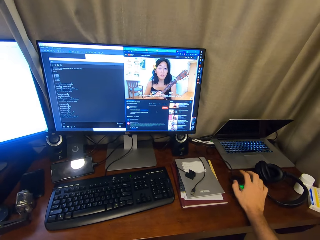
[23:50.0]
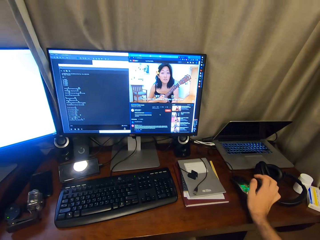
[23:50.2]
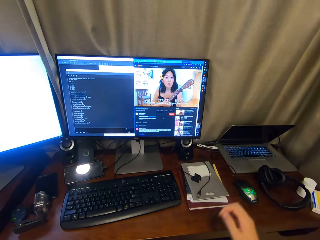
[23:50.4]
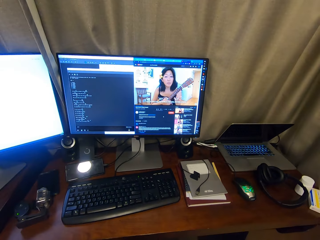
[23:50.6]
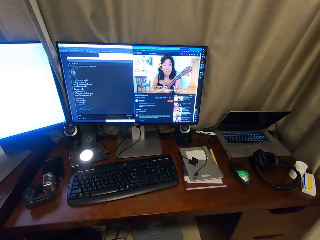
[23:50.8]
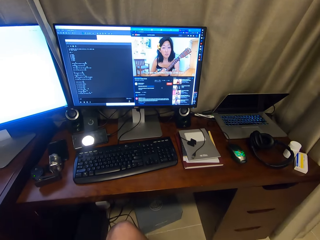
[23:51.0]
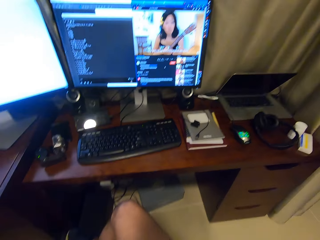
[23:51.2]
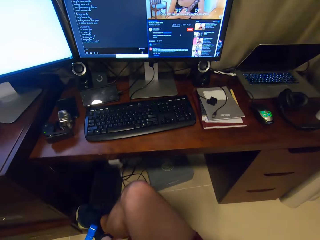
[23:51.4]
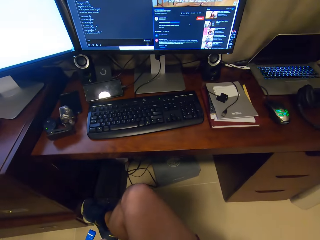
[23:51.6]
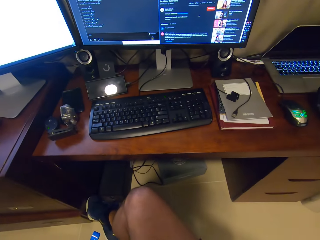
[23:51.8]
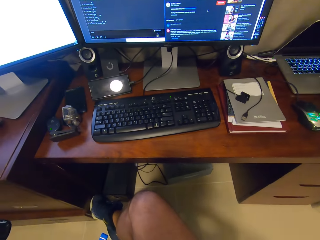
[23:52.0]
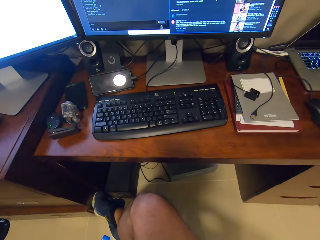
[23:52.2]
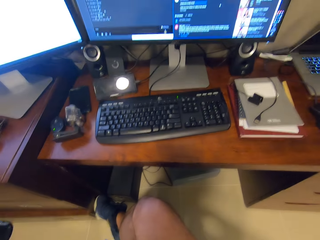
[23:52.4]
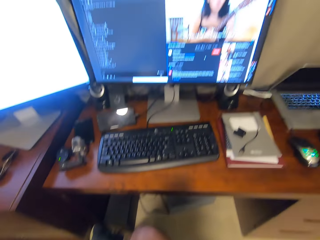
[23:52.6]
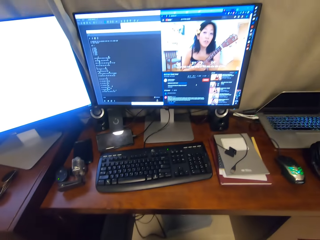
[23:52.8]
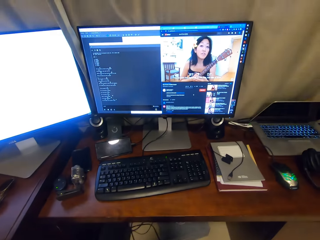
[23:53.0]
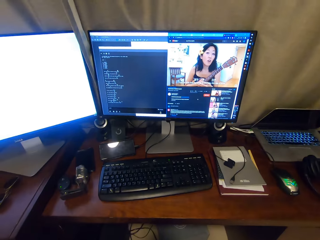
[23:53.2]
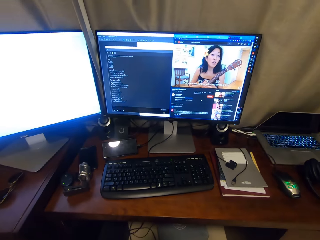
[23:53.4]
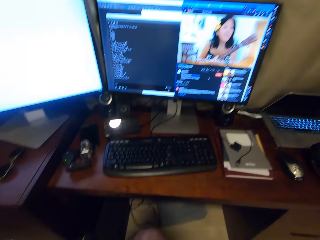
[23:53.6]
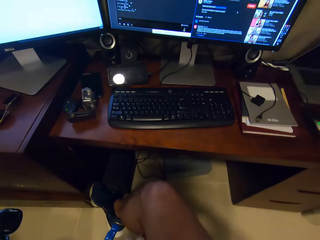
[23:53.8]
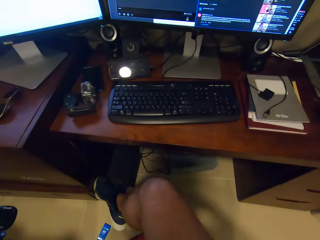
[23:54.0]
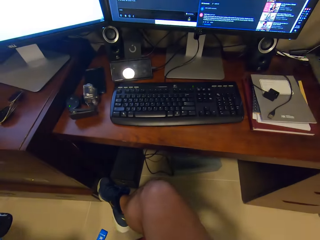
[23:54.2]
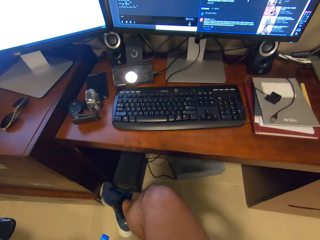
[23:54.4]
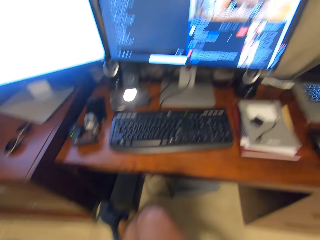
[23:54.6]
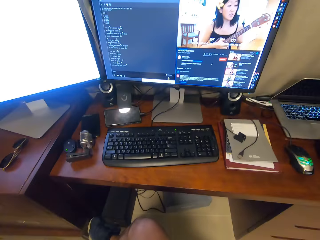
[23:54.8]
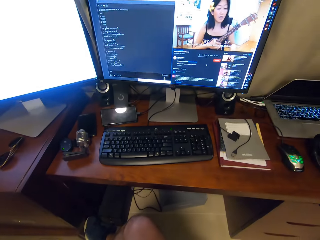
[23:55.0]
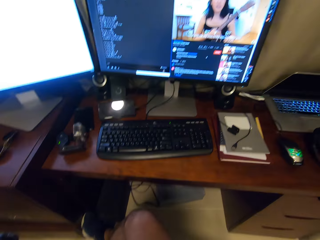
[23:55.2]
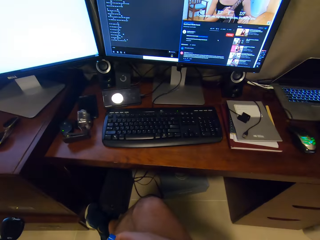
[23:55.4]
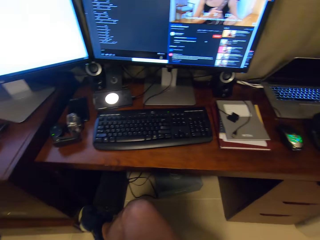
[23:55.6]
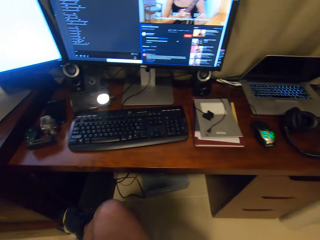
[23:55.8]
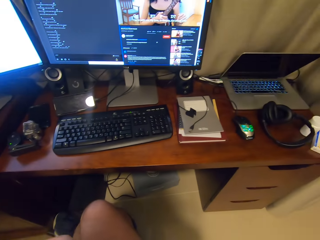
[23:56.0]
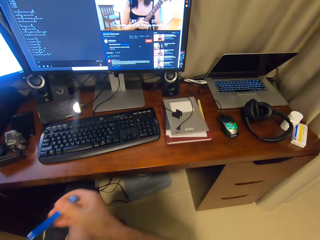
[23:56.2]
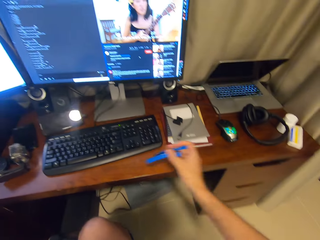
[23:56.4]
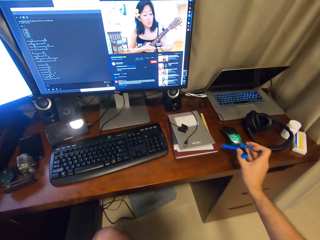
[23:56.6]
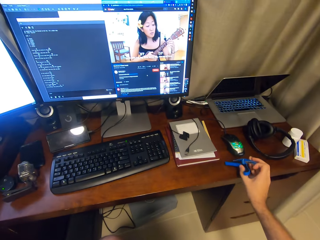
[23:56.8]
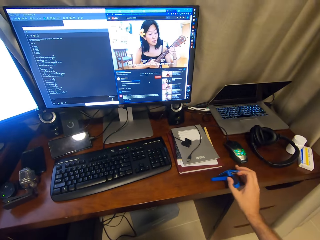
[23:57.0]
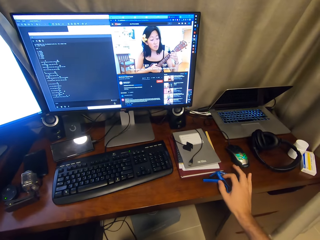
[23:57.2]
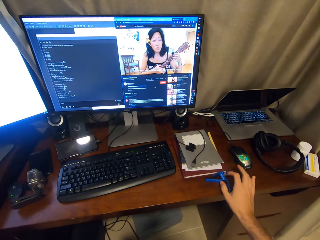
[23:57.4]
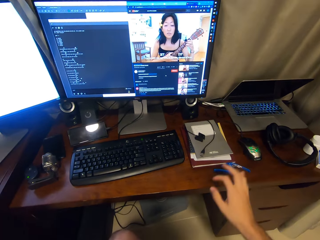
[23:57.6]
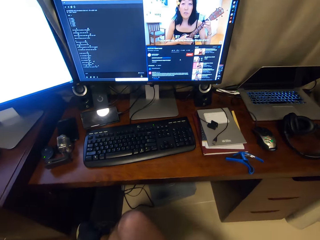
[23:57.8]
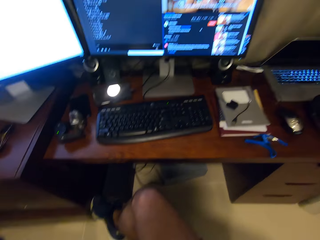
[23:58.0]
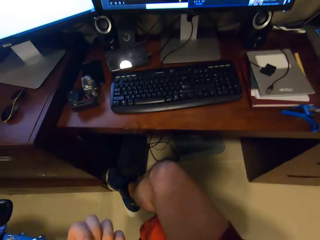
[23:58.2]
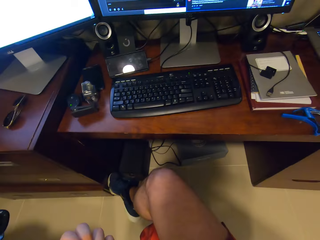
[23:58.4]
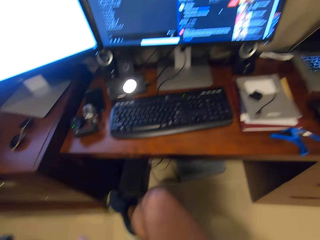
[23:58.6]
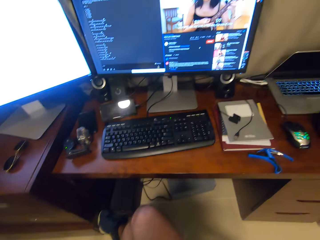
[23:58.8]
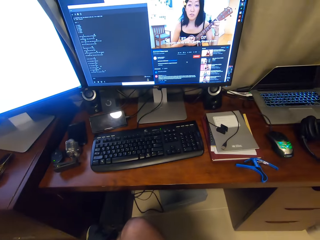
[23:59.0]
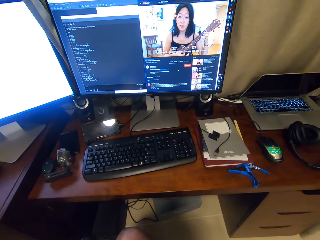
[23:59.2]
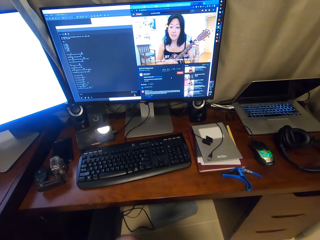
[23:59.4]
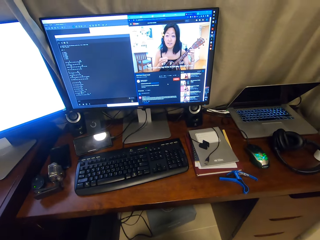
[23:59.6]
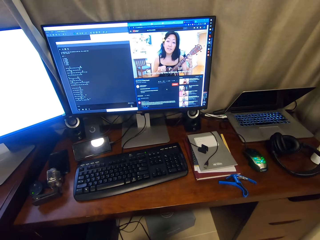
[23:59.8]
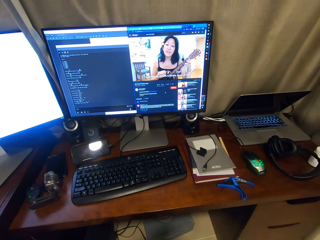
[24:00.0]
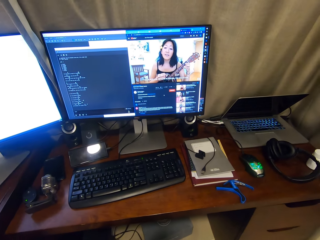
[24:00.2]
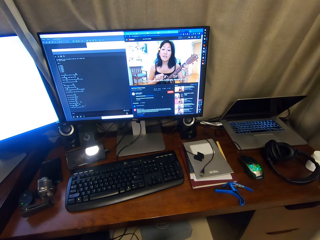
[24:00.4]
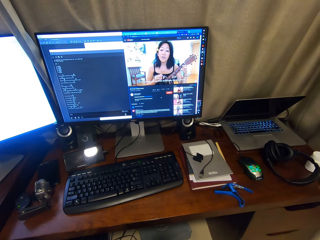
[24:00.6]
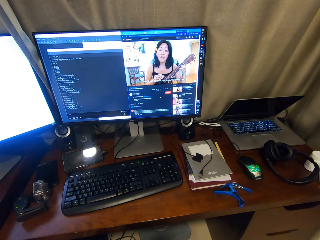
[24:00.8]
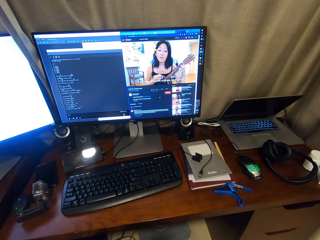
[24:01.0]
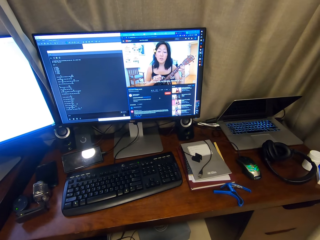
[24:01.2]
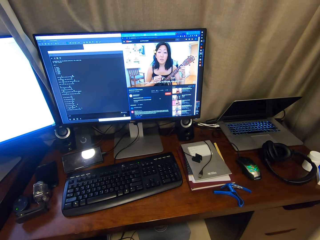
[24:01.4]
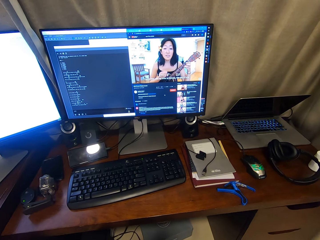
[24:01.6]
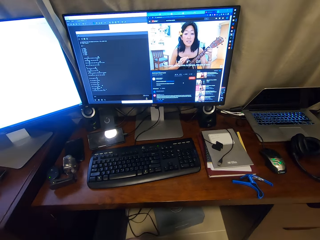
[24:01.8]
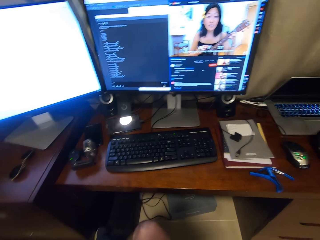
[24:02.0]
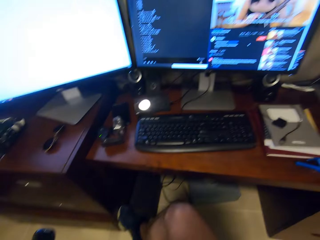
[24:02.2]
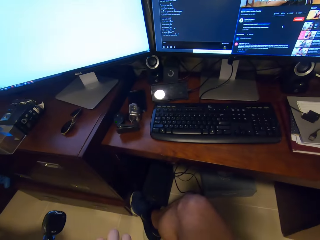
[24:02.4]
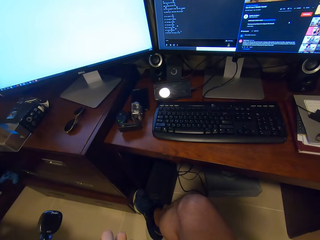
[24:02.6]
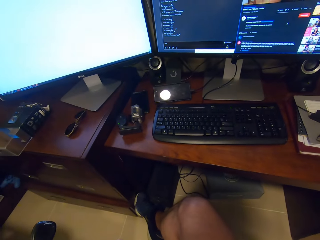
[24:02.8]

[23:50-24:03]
The camera wearer looks around. They place a plastic on the table. They play a guitar.

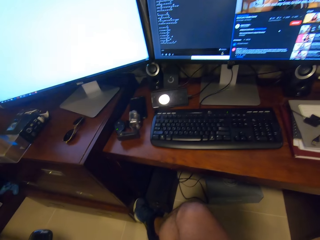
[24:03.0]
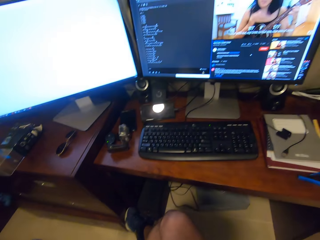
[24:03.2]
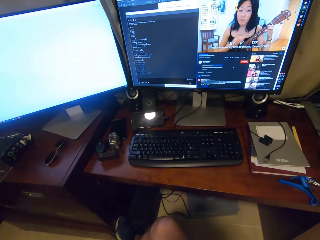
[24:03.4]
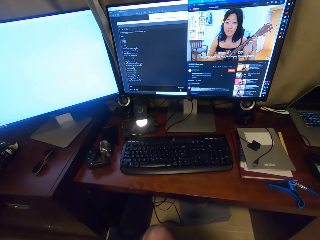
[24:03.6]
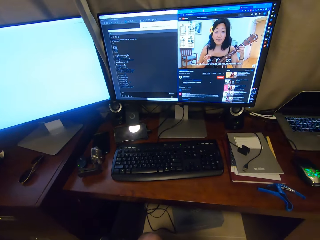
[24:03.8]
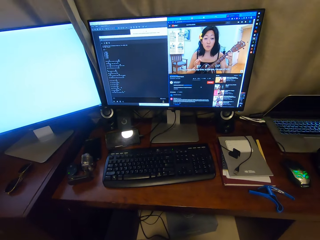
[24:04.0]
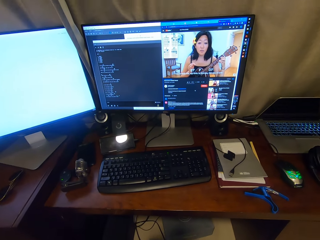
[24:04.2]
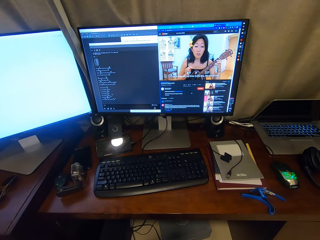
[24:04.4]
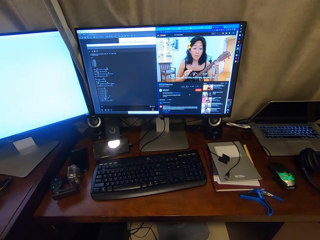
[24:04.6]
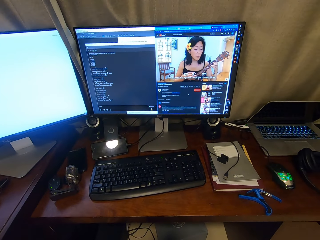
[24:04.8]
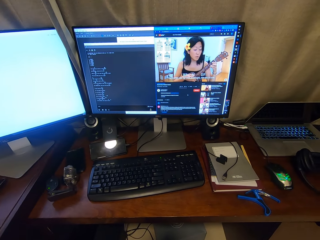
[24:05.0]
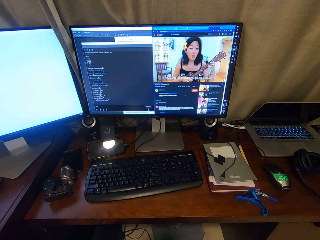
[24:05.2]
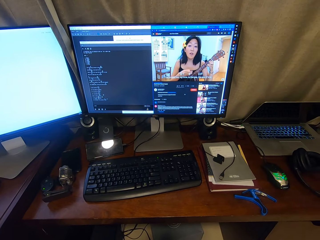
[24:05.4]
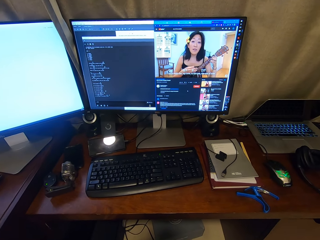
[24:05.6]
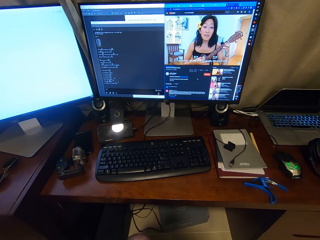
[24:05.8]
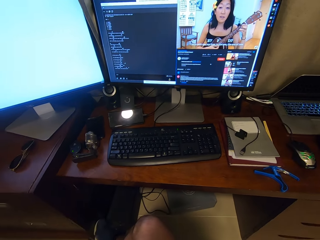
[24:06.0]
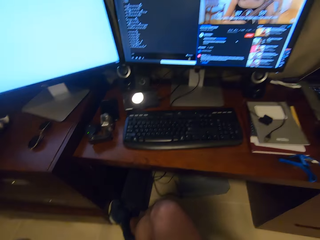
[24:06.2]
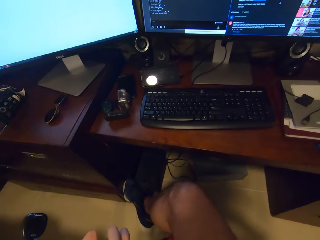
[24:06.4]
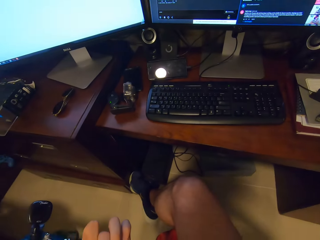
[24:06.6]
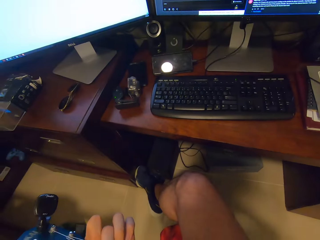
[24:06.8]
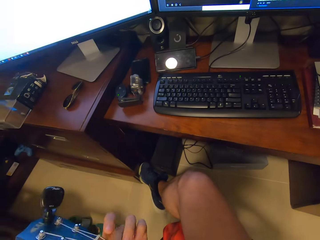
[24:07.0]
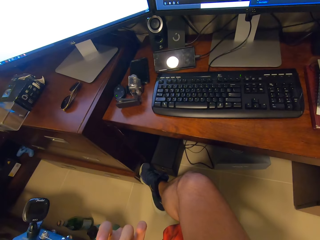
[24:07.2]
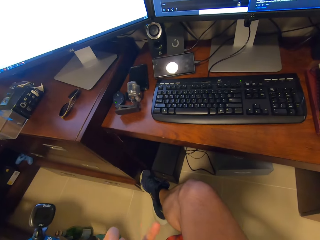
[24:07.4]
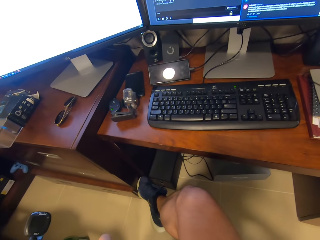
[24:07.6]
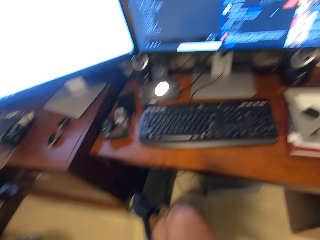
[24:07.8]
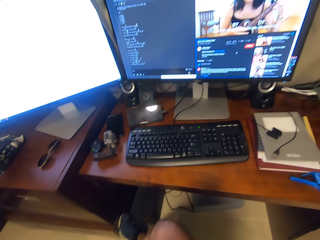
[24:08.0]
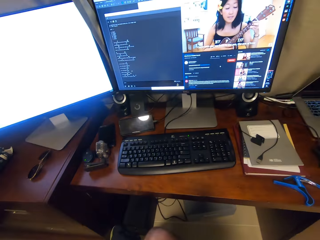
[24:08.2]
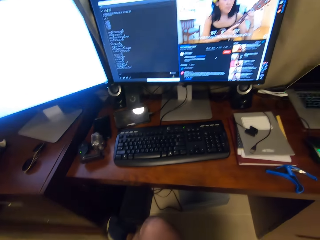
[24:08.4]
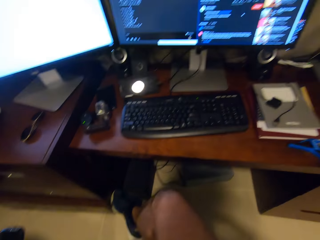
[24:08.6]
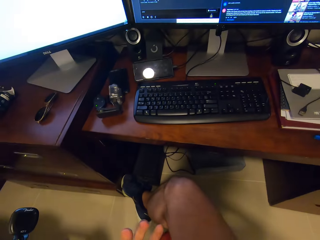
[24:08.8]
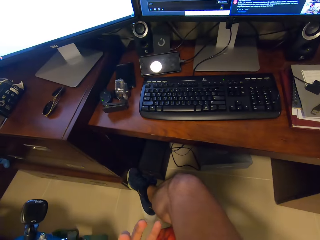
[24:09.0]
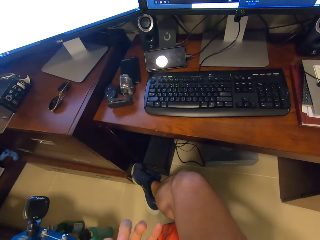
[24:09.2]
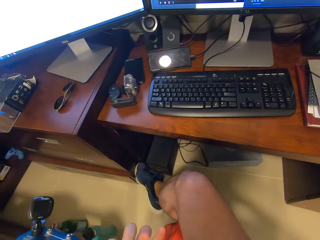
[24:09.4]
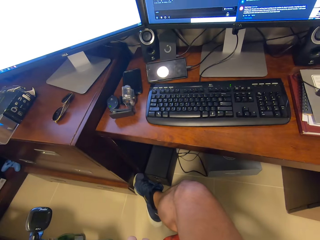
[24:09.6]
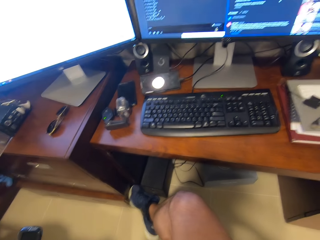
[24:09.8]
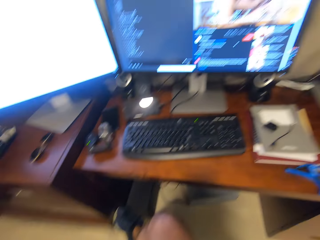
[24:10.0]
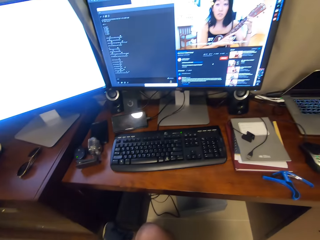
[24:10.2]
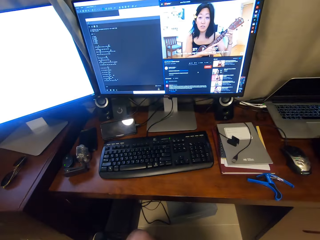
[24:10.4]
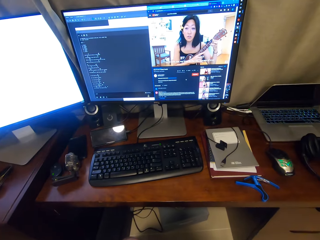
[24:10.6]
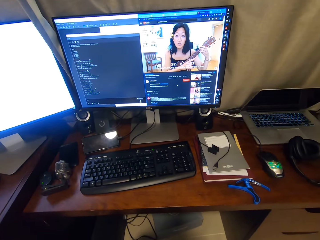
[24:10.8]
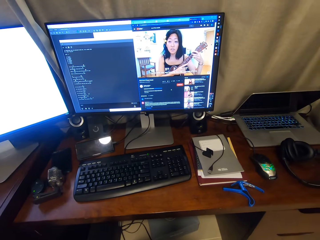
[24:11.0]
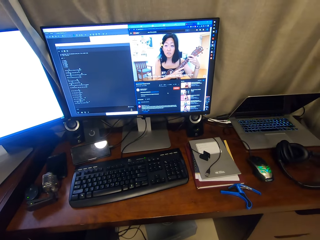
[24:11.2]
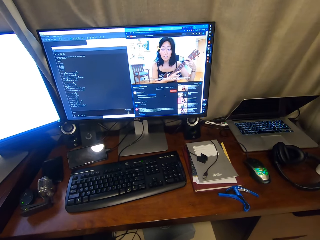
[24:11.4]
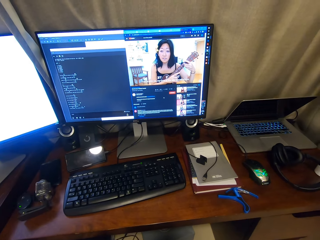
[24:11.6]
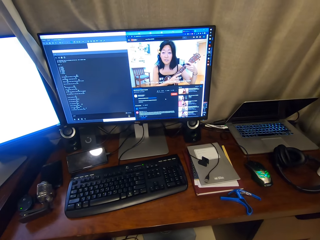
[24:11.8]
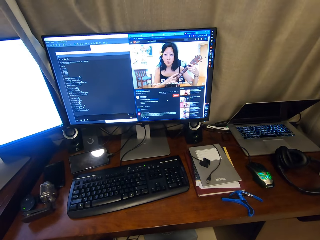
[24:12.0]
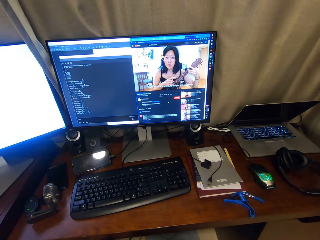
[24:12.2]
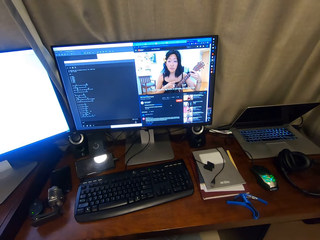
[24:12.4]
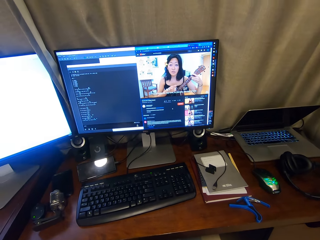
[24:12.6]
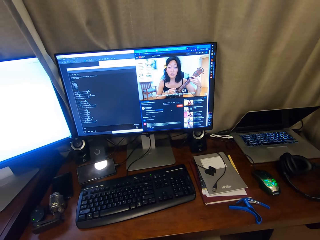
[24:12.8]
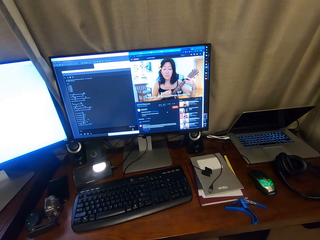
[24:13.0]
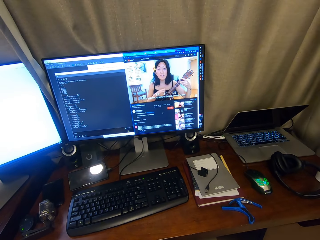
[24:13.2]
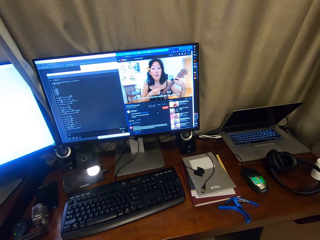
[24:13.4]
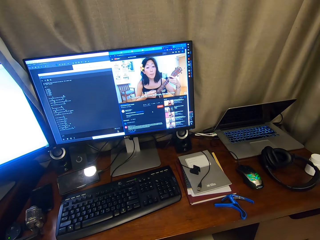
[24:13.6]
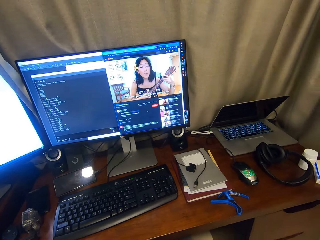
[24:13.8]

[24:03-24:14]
The camera wearer looks around. They play a guitar.
